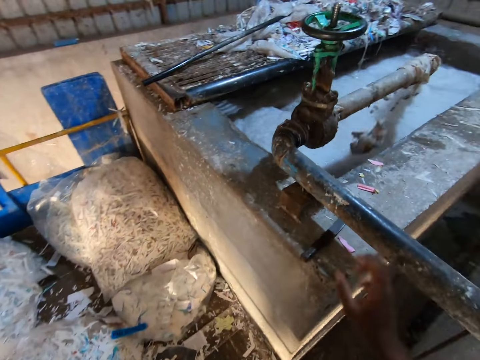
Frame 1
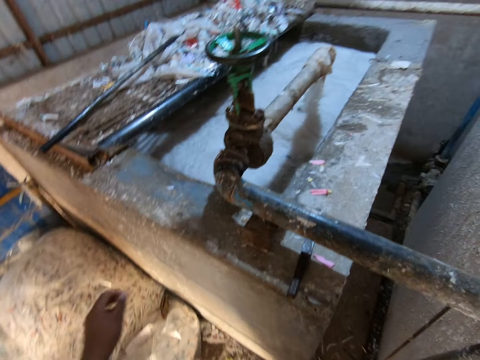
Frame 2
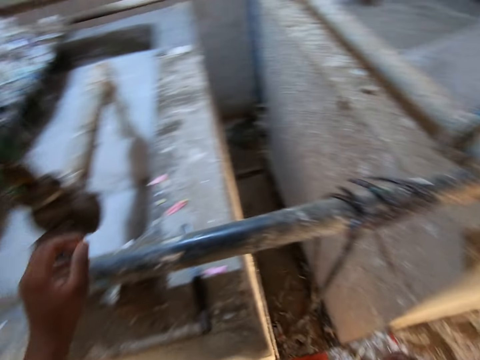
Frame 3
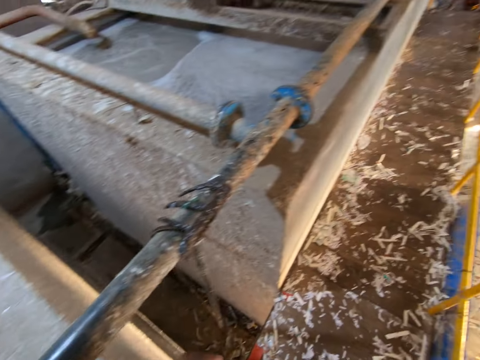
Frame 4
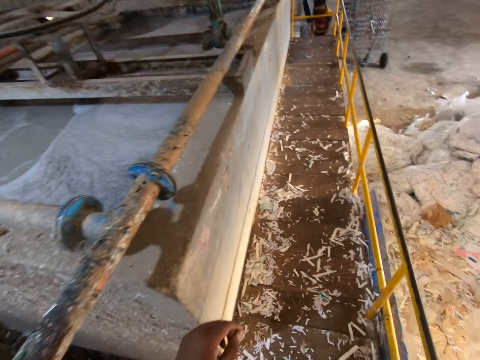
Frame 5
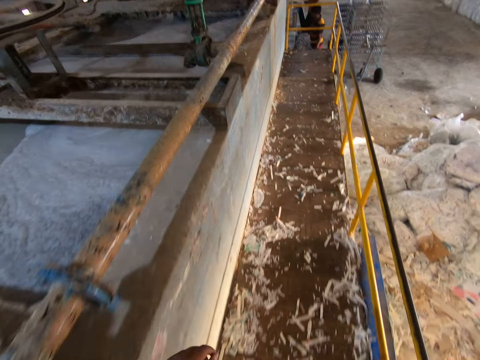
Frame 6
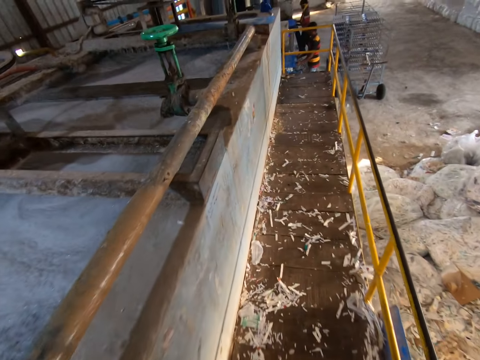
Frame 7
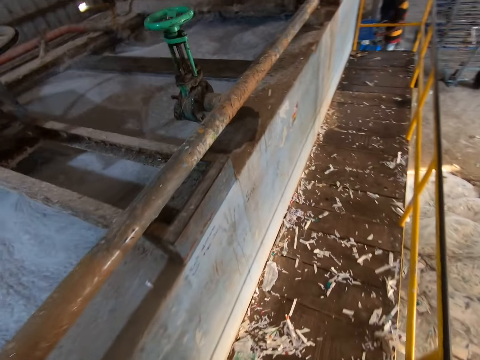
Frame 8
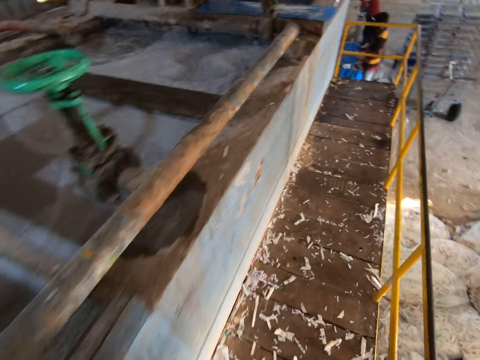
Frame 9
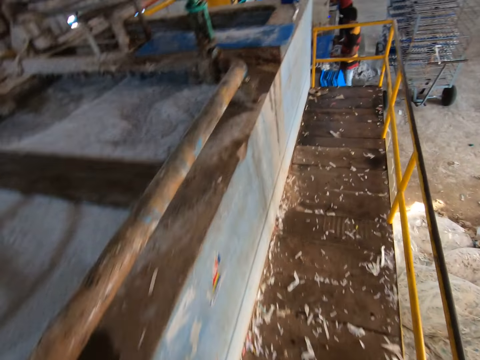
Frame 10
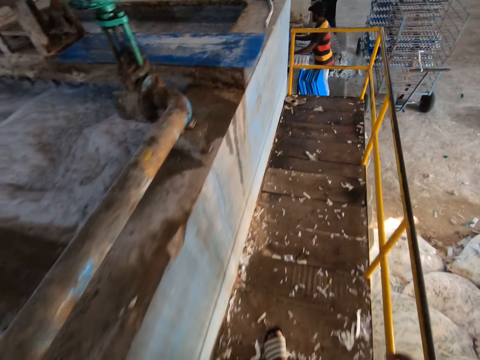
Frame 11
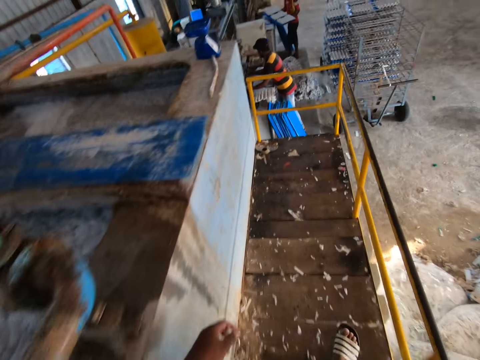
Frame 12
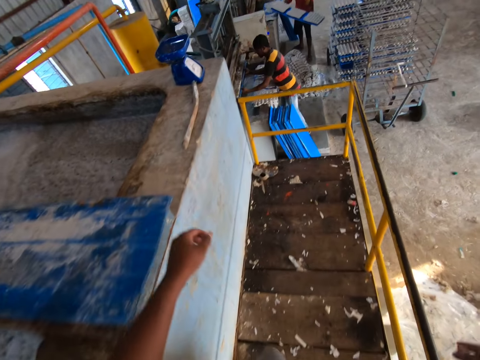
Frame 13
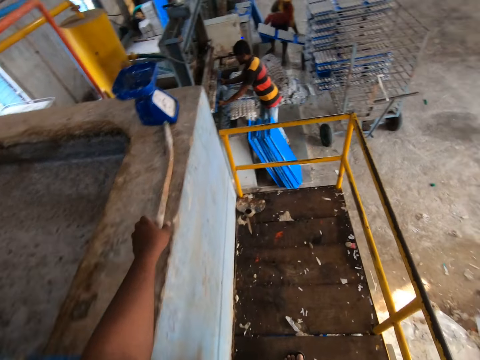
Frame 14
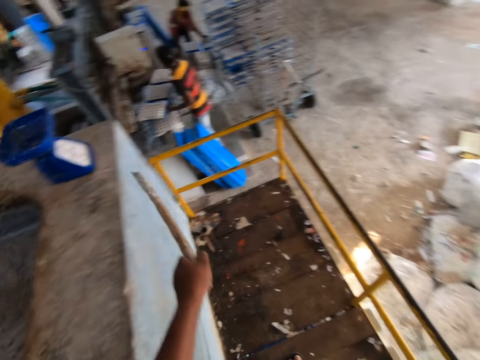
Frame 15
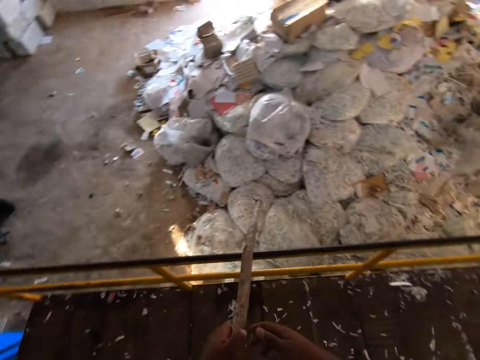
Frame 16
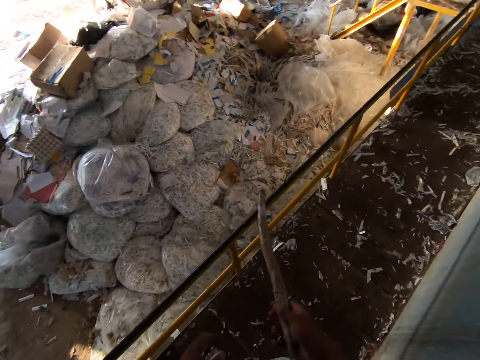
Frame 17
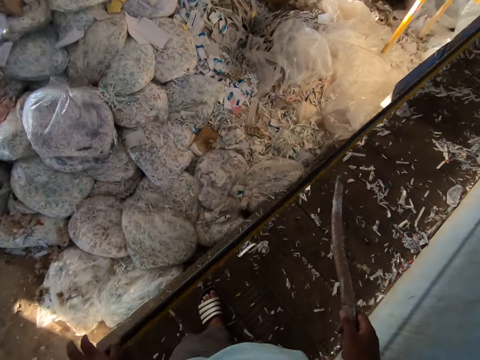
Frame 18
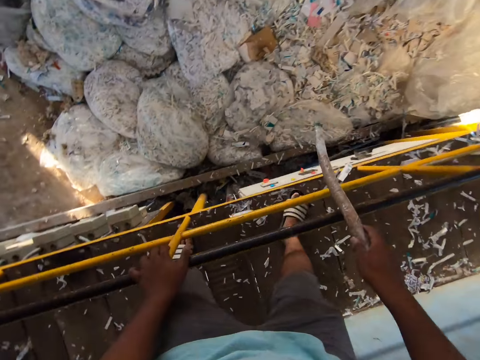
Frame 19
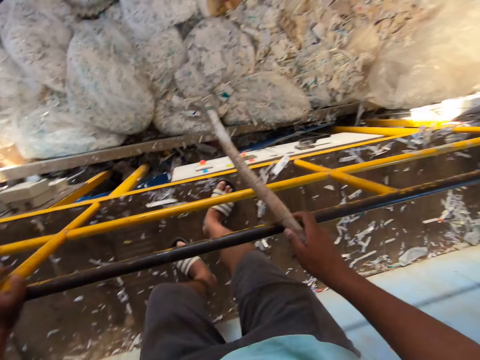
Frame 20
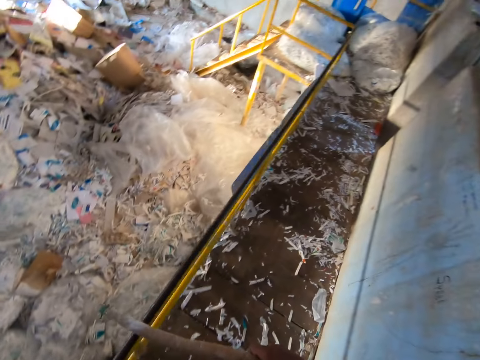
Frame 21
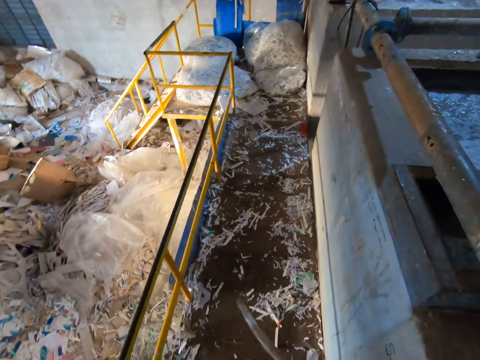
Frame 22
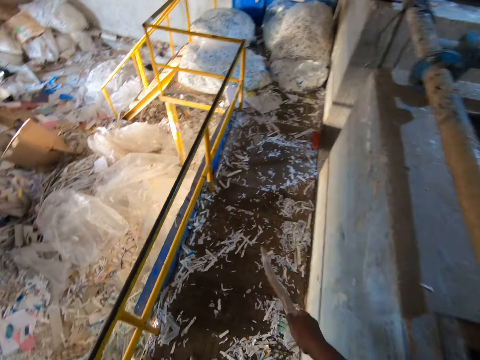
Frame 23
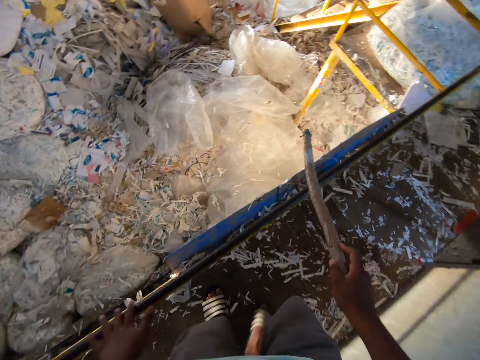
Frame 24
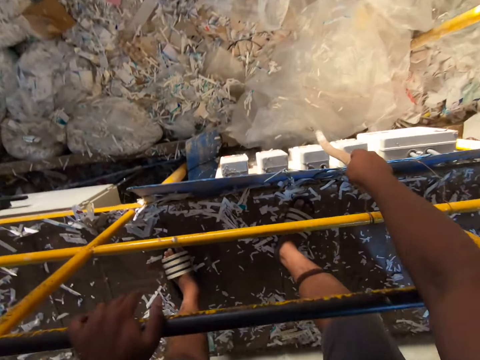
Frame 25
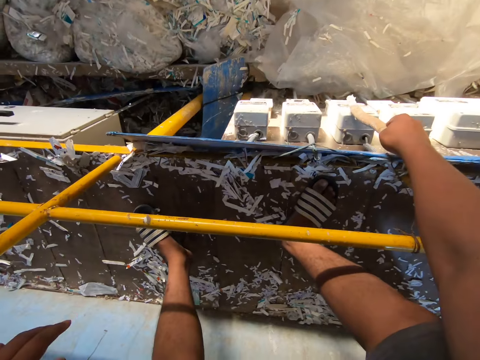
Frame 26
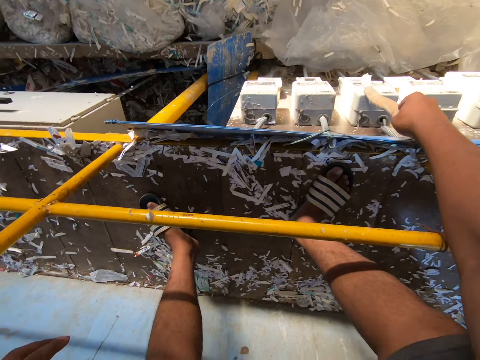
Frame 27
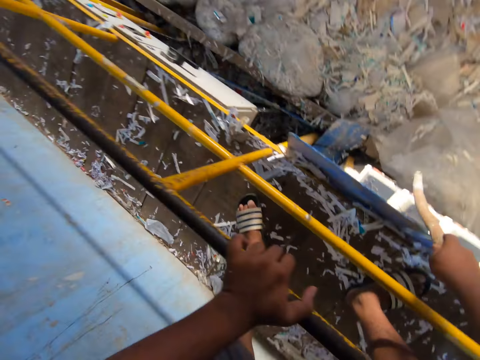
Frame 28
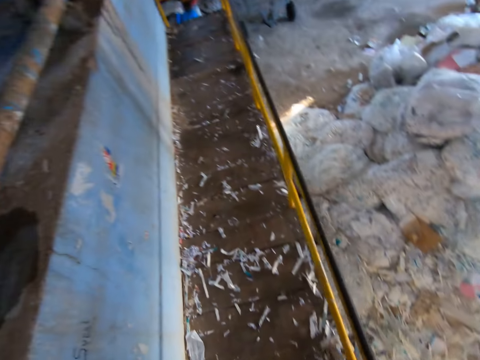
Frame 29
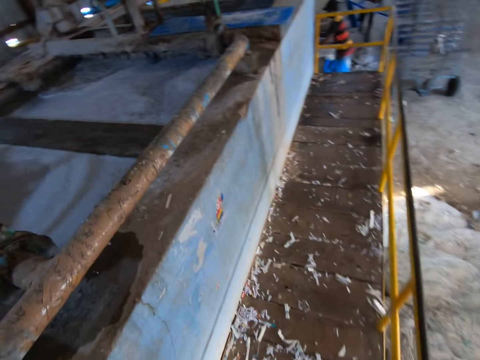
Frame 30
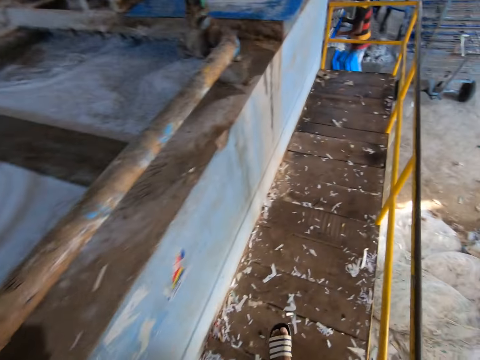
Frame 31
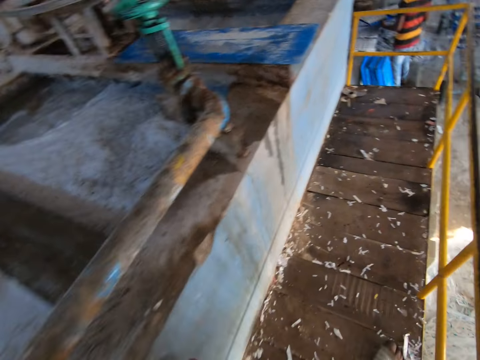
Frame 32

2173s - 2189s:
The camera wearer throws the egg carton into the pond with his right hand. He lifts the hand. He walks around. He picks a stick from a block with his left hand. He moves the stick from his left hand to his right hand. He walks around. He touches a switch on a wall with the stick in his right hand. He switches on the switch. He walks around.

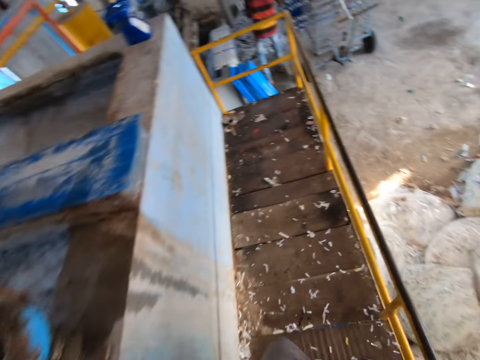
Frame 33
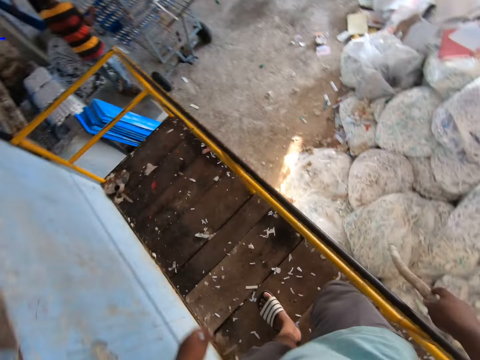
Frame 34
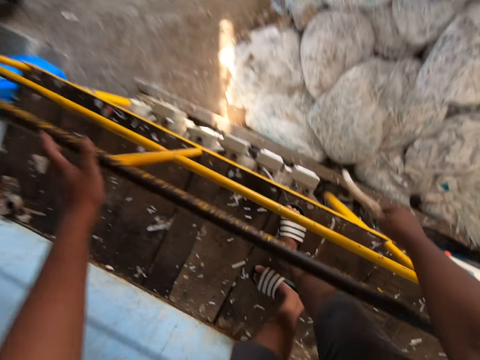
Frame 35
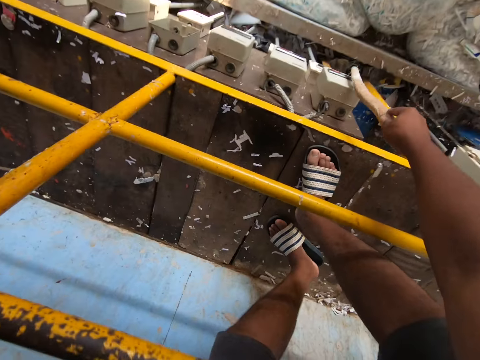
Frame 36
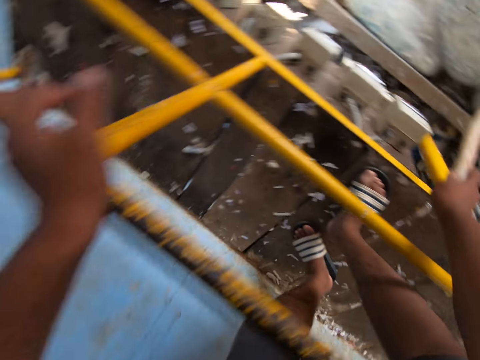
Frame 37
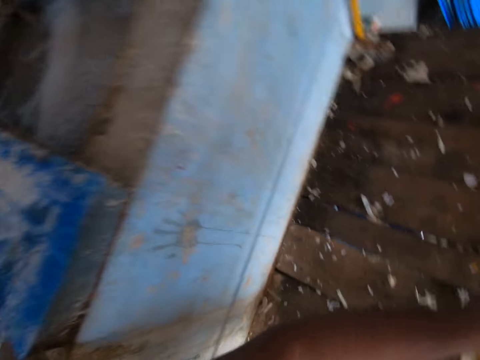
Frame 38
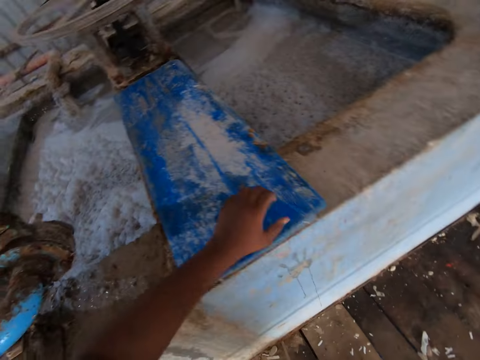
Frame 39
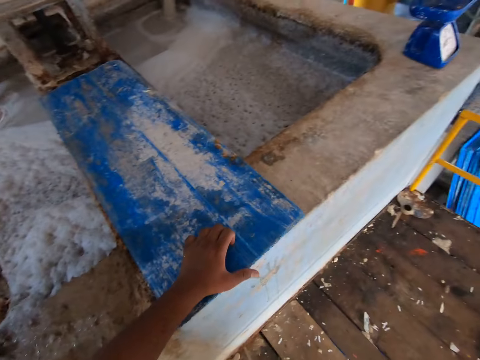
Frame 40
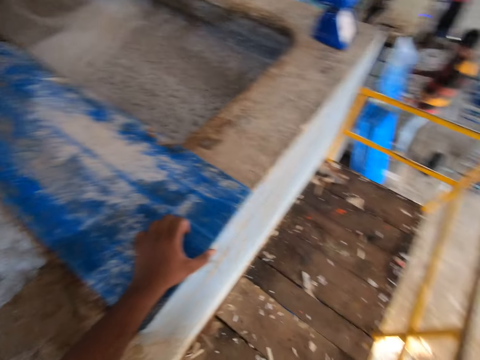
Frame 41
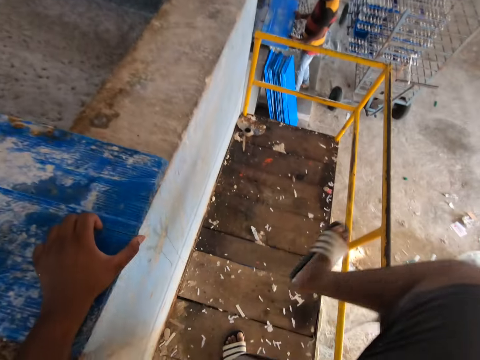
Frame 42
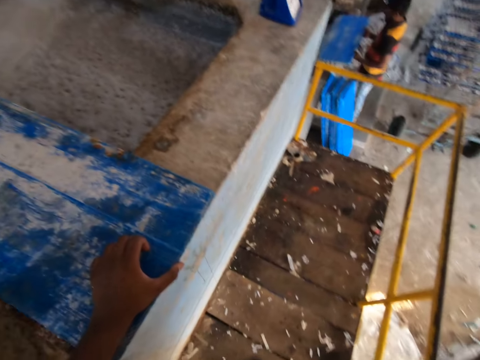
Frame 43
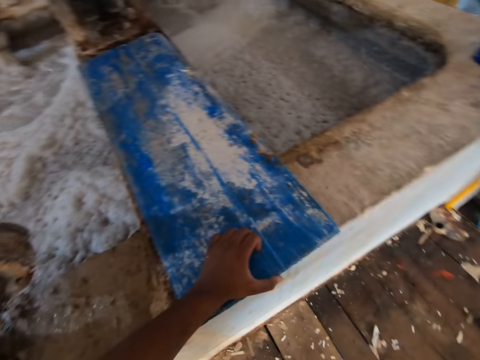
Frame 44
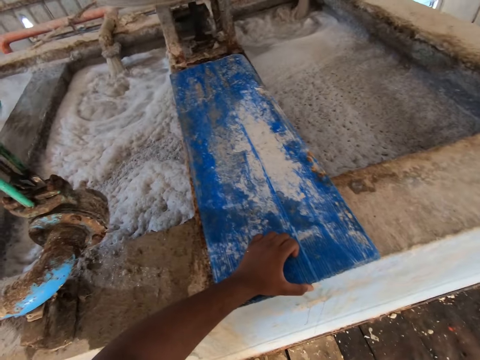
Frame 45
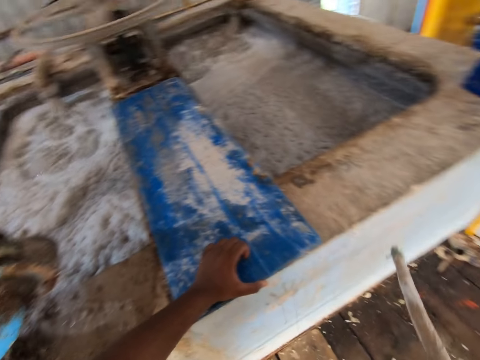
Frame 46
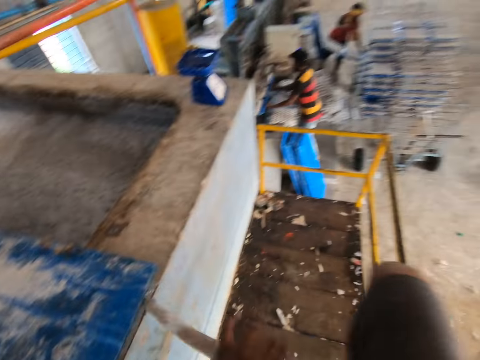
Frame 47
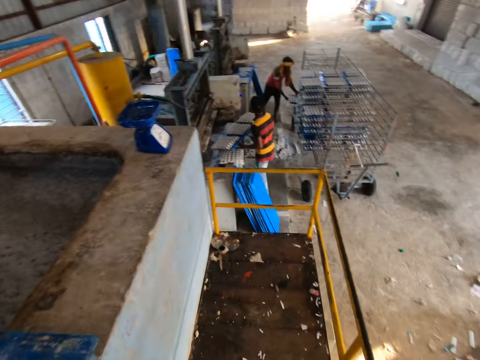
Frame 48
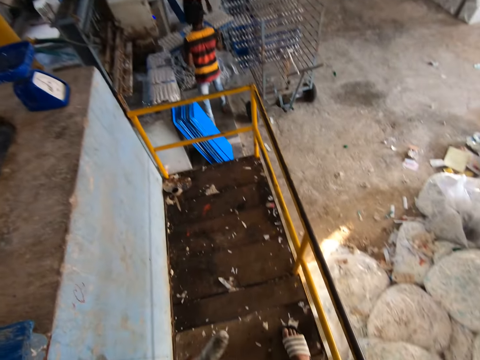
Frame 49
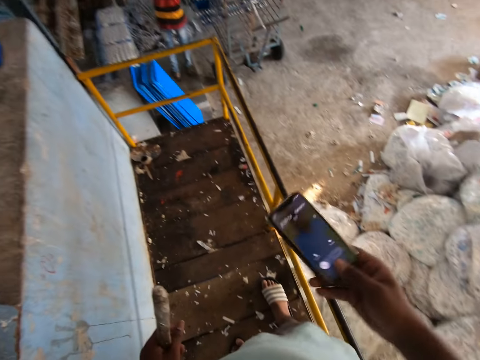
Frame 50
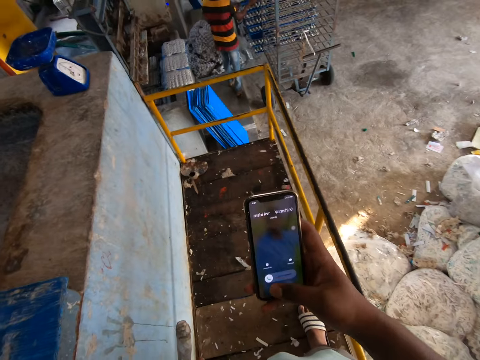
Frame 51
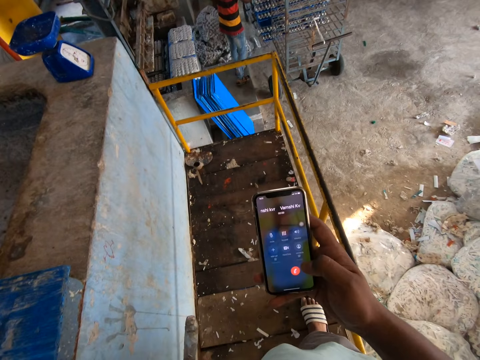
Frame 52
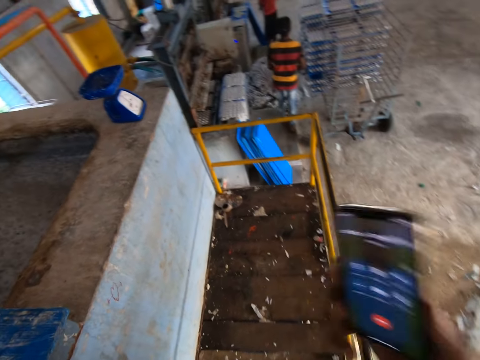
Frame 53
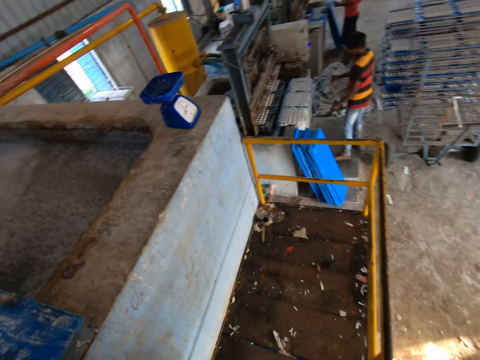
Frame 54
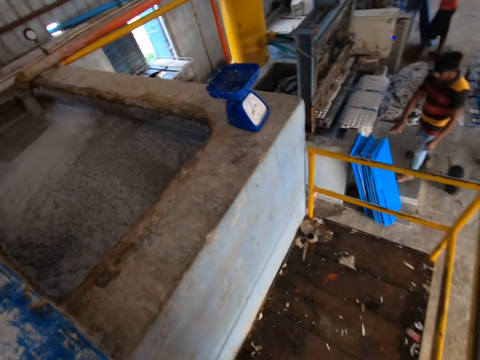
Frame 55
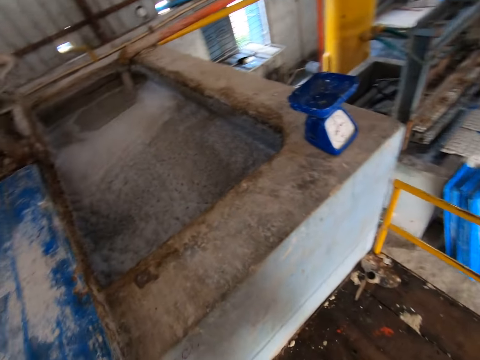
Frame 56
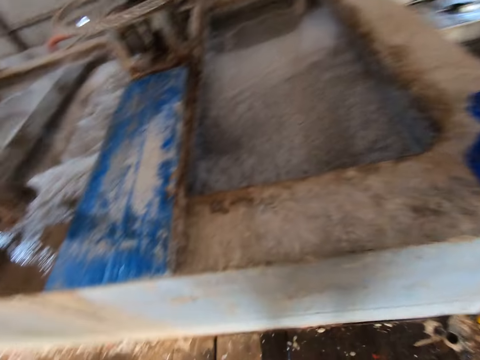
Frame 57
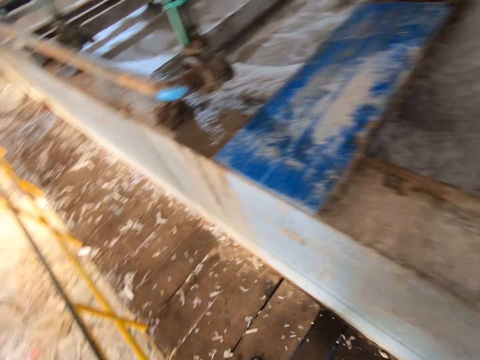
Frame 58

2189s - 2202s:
The camera wearer touches a switch on a wall with the stick in his right hand. He switches on the switch. He puts his hand on the surface. He moves the stick from his right hand to his left hand. He brings out a phone from his pocket with his right hand. He operates the phone in his right hand. He raises the phone in his right hand towards his face.
